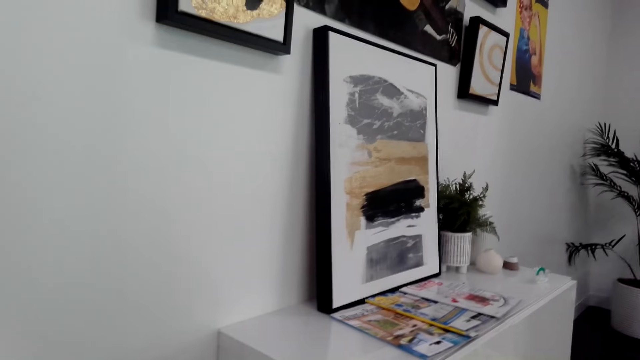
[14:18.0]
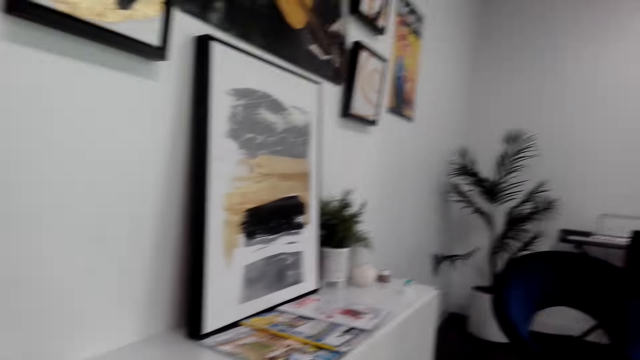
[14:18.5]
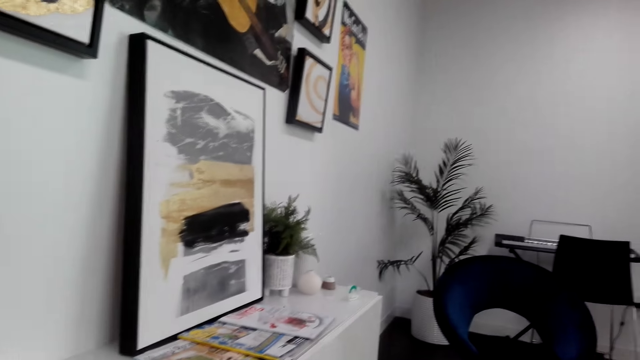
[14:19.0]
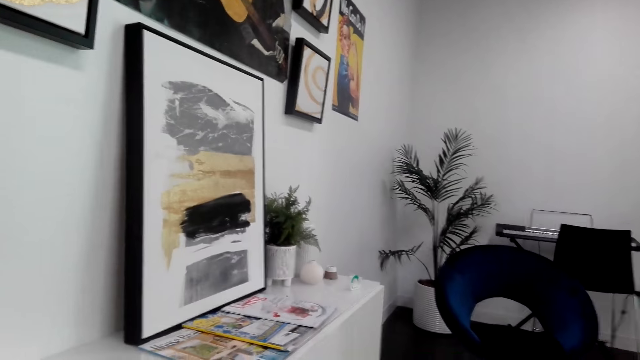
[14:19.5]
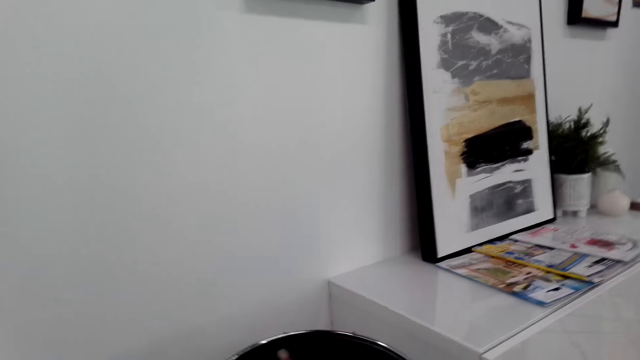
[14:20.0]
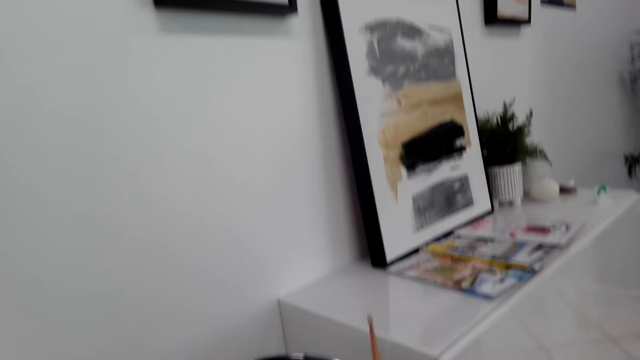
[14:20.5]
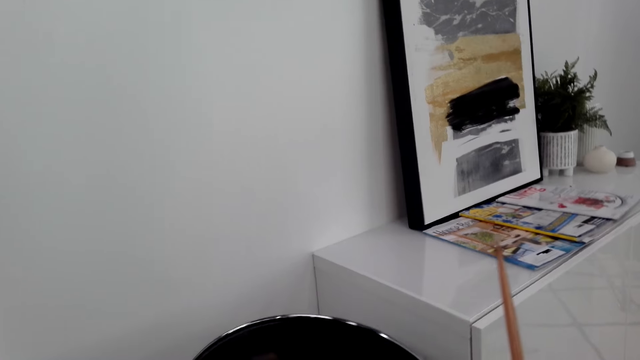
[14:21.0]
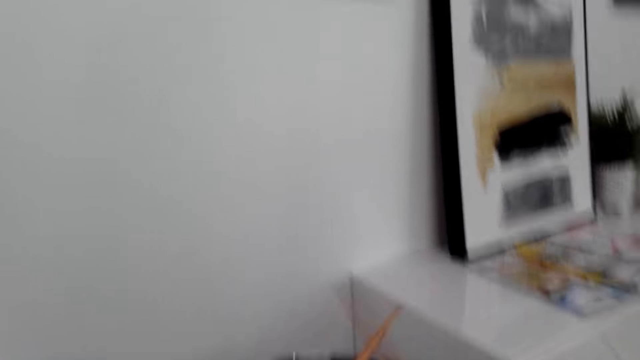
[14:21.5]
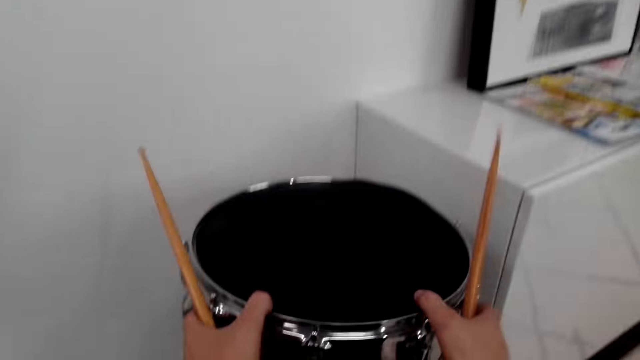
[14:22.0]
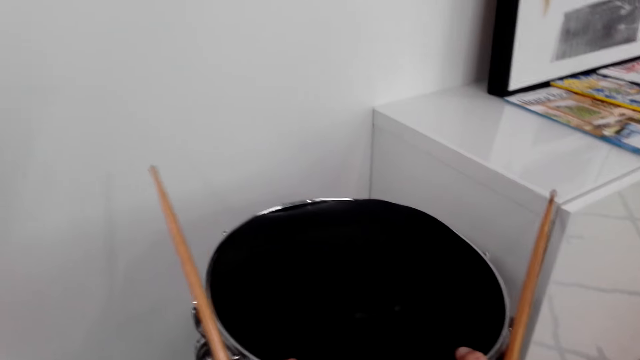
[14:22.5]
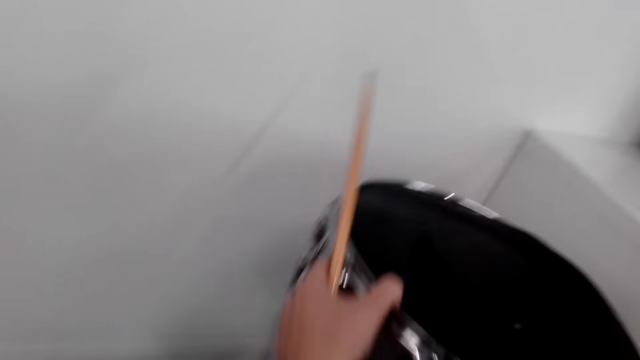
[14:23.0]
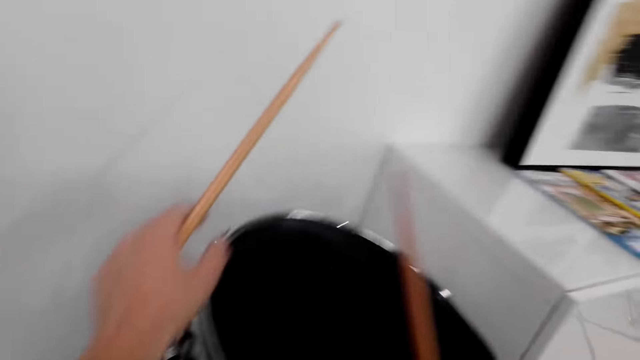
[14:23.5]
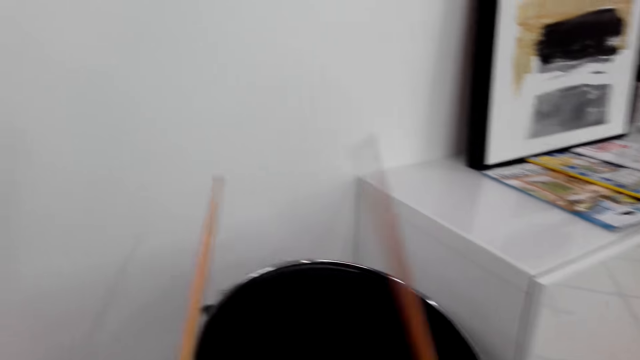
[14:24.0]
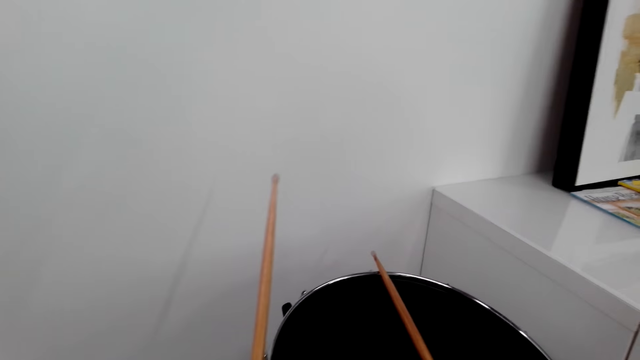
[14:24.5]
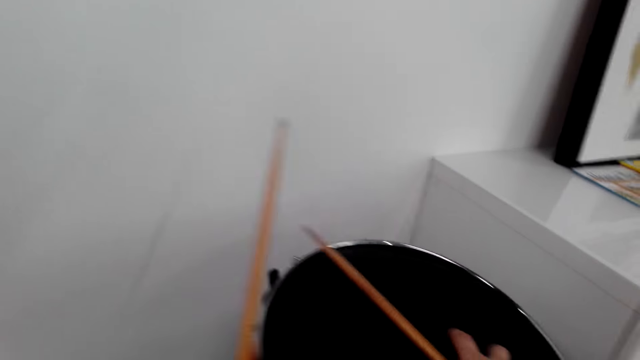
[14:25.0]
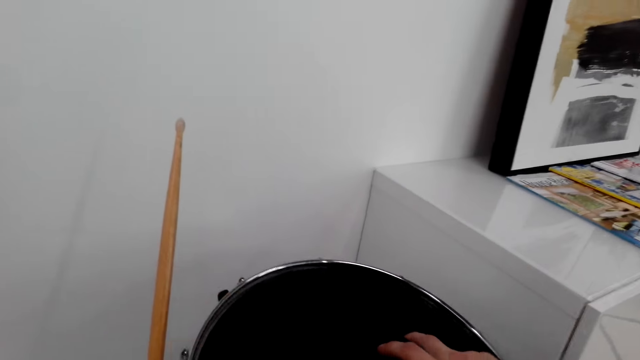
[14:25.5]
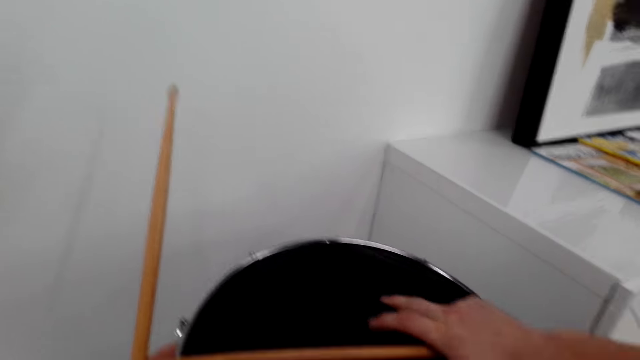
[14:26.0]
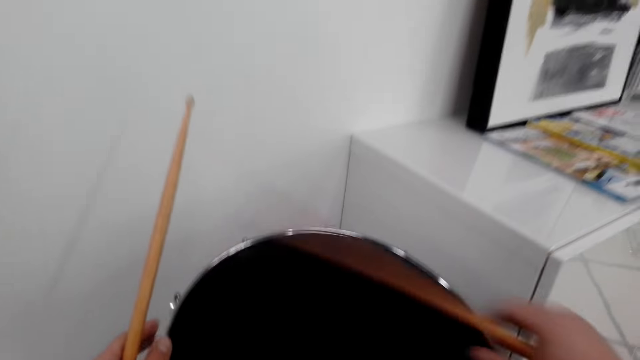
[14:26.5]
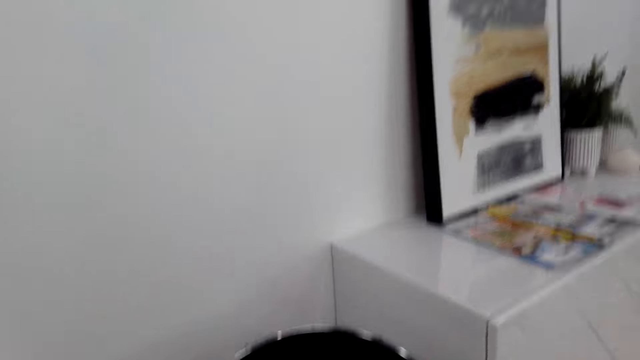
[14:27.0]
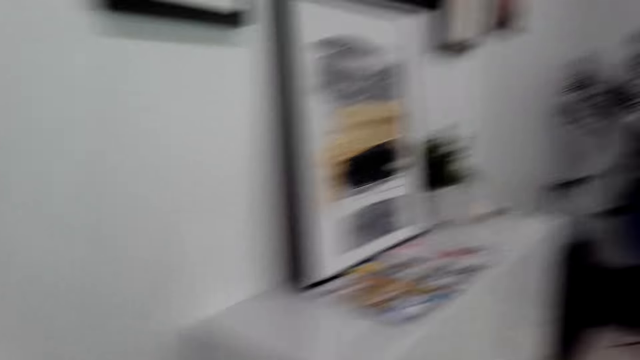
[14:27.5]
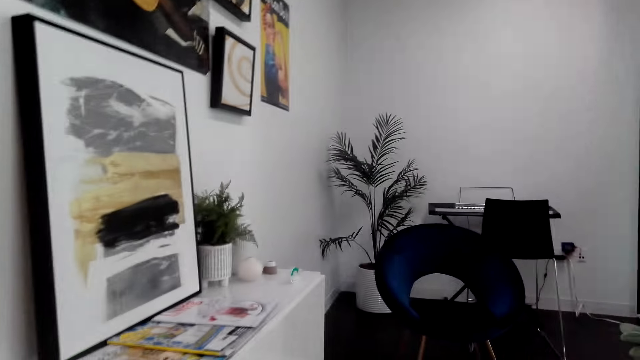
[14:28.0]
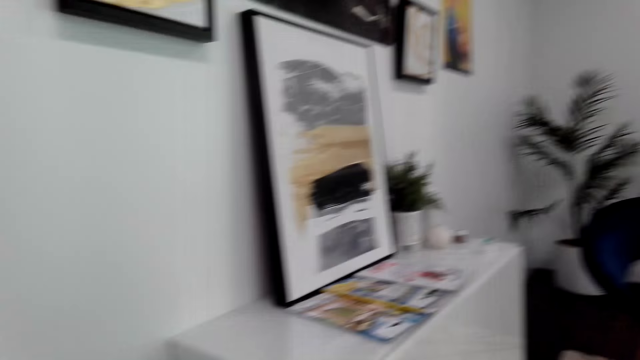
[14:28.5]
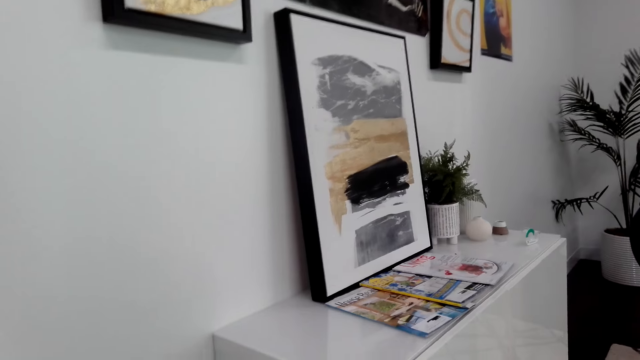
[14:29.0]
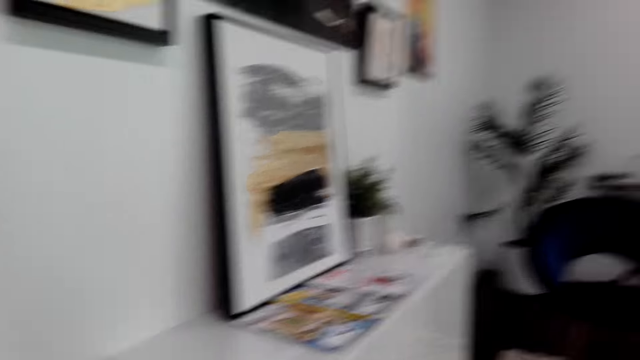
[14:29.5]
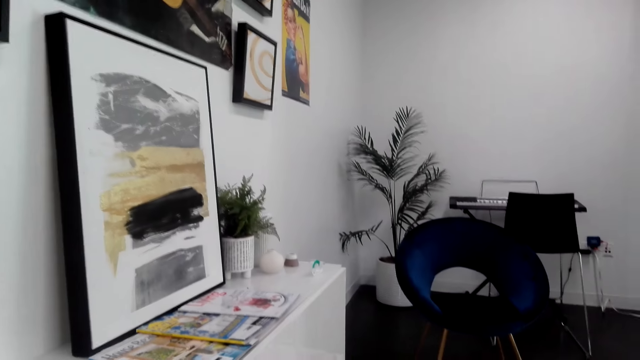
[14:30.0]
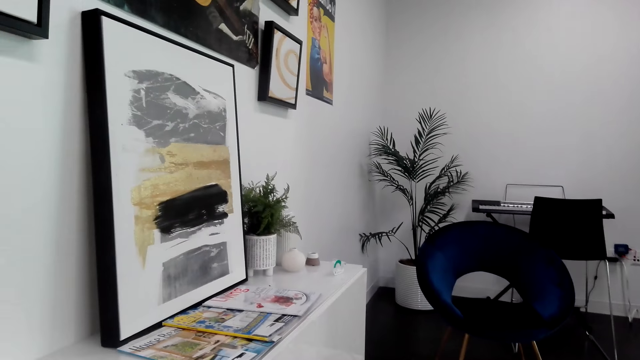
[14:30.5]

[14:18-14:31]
The camera wearer stops beating the drum. He plays the drums. He holds the drum with both hands. He adjusts the drum. He removes his hand from the drum. He talks and stops talking. He puts the drum stick in his right hand on the drum. He picks up the drum stick with his right hand. He looks around. He beats the drum with the drum stick.

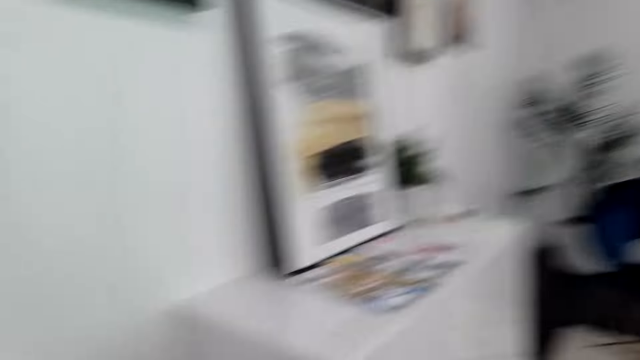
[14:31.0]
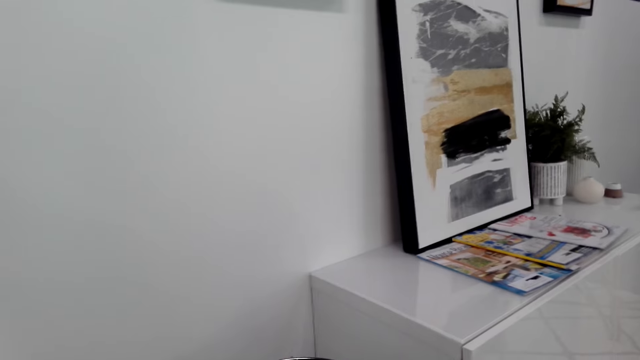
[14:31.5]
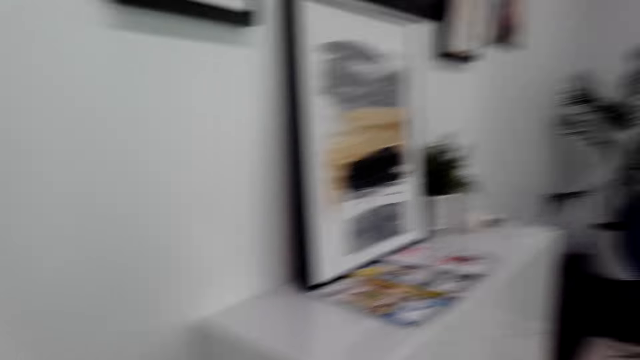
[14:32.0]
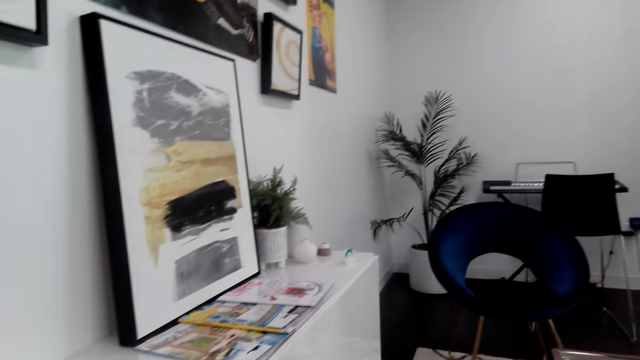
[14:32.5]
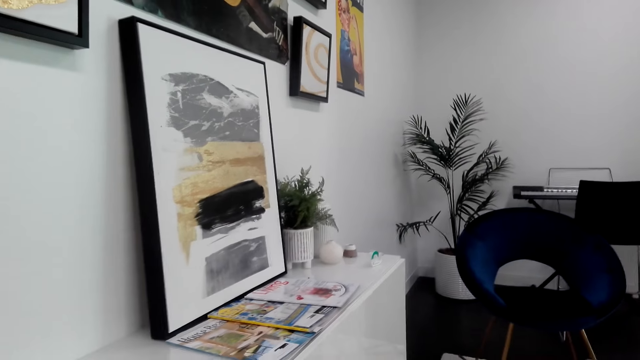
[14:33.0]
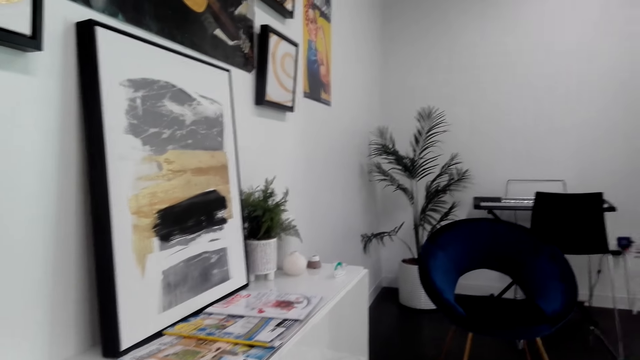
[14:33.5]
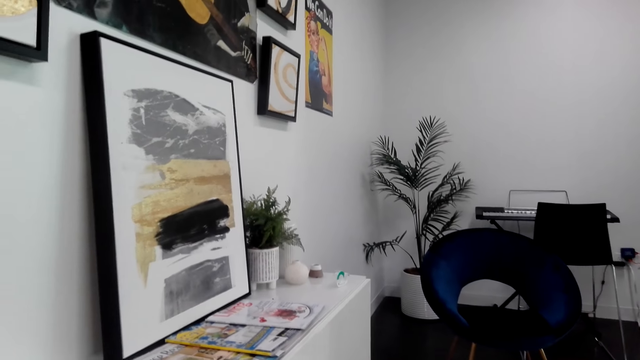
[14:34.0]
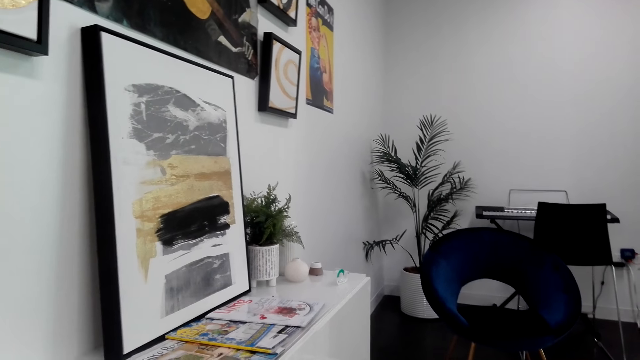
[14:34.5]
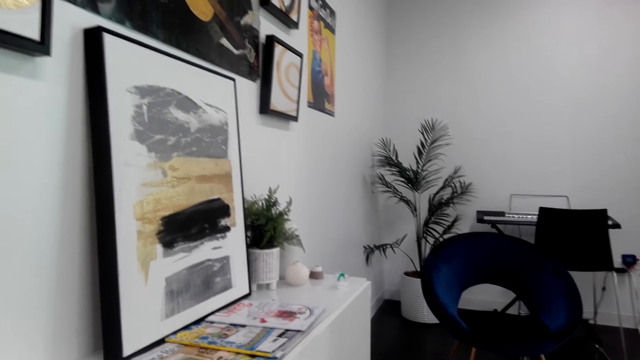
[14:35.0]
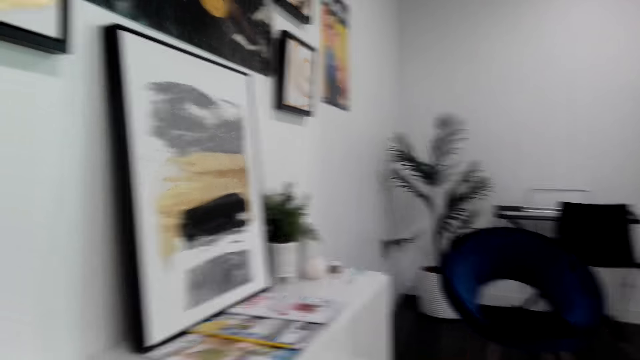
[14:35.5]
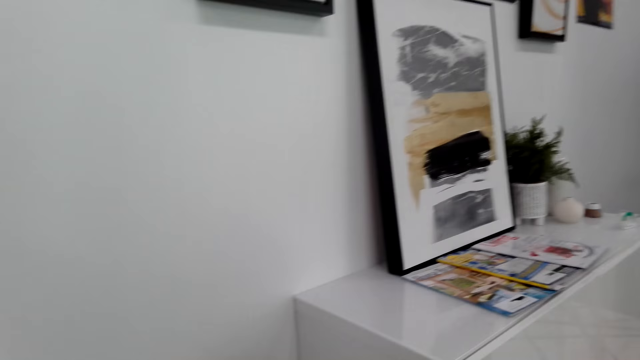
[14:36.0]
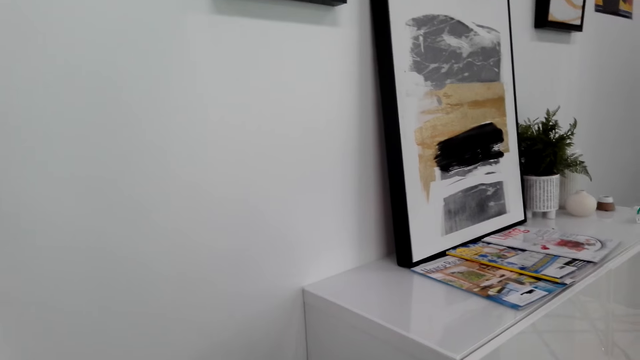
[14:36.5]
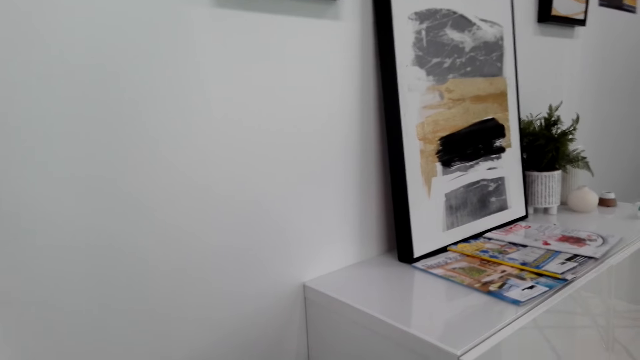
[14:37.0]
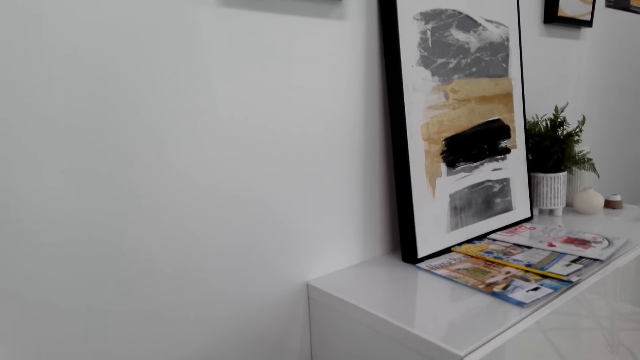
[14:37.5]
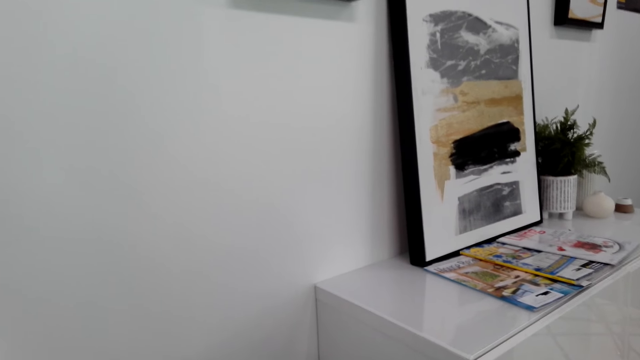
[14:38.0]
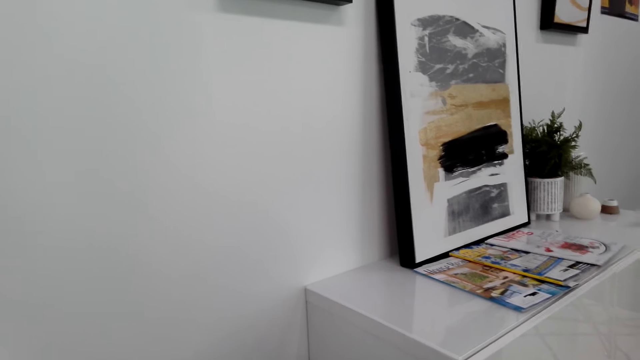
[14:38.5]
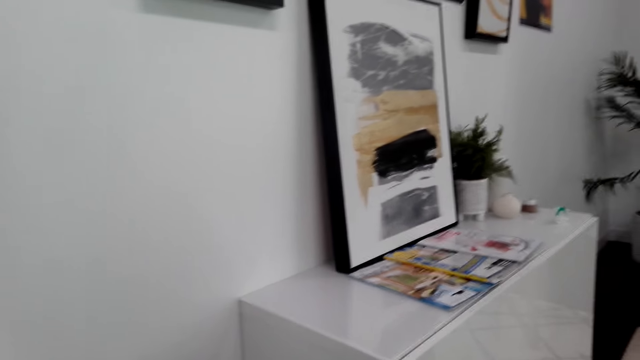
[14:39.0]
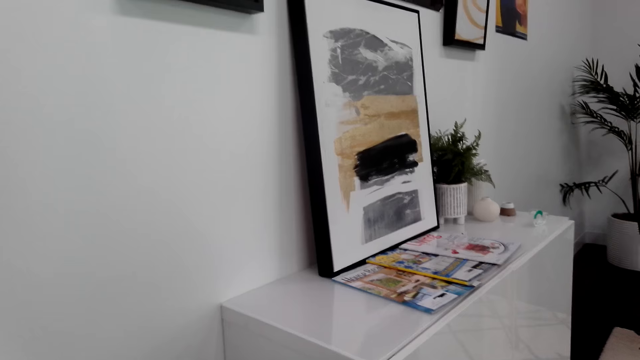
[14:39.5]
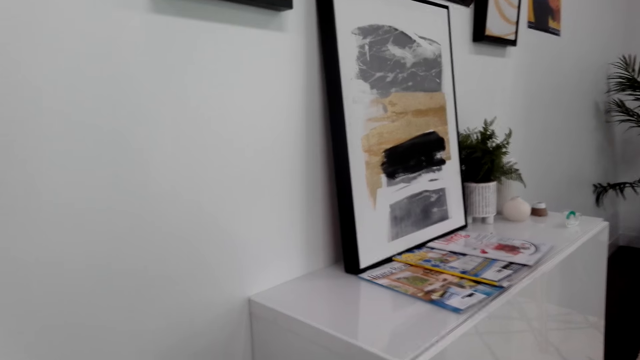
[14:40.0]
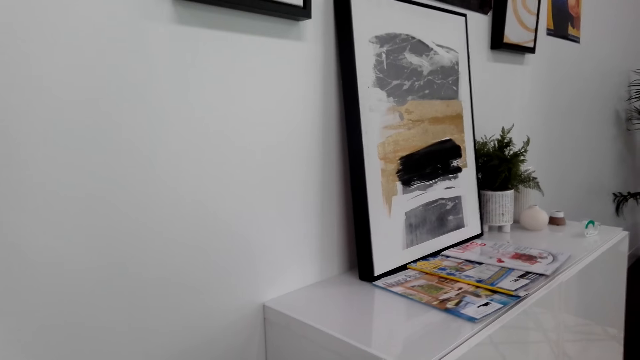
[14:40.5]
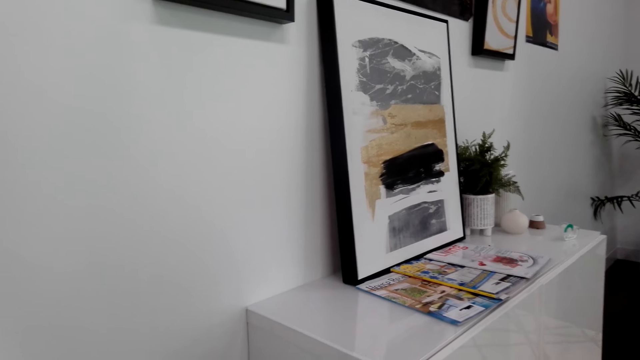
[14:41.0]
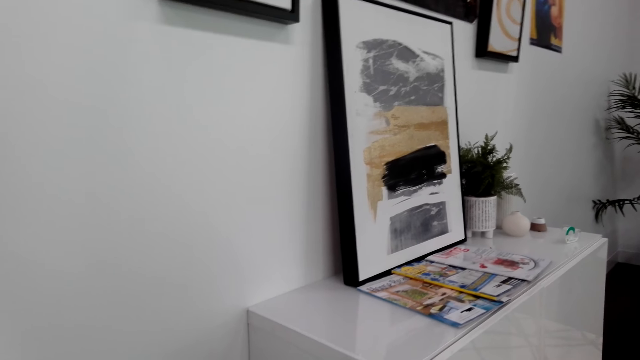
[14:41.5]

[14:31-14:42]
The camera wearer plays the drums. They look around.
